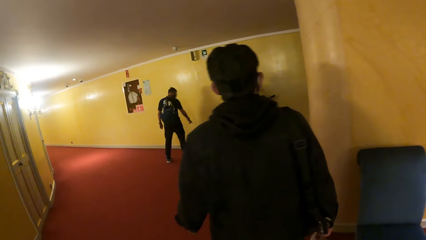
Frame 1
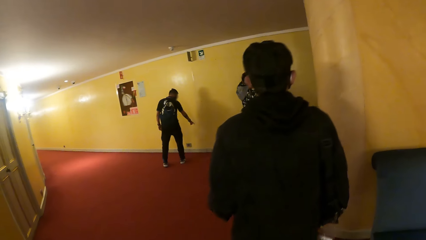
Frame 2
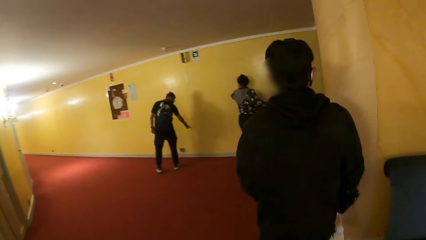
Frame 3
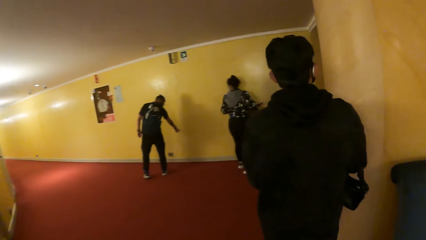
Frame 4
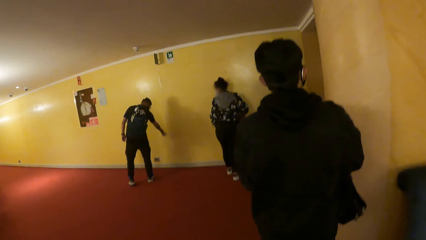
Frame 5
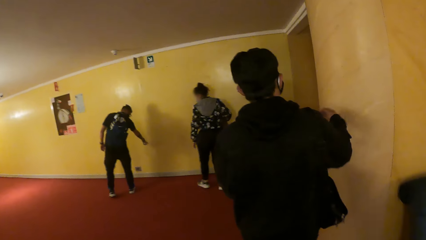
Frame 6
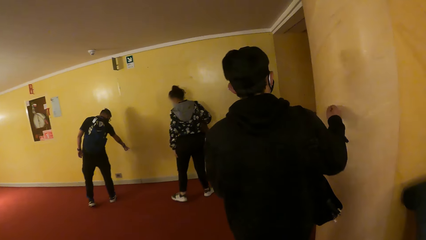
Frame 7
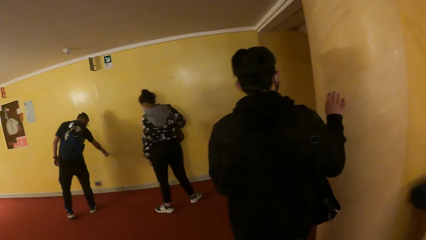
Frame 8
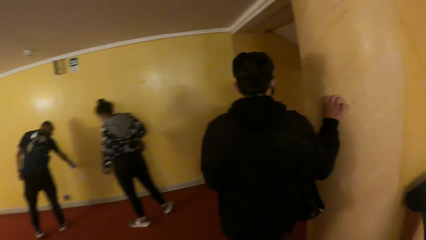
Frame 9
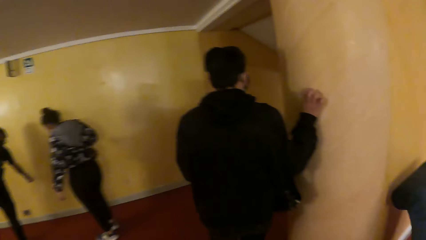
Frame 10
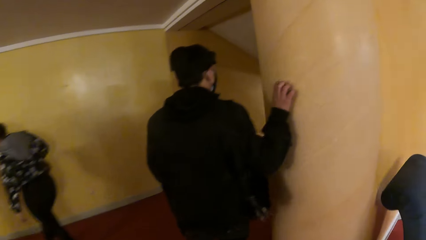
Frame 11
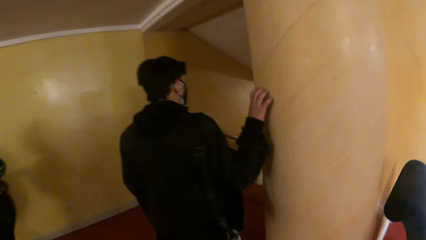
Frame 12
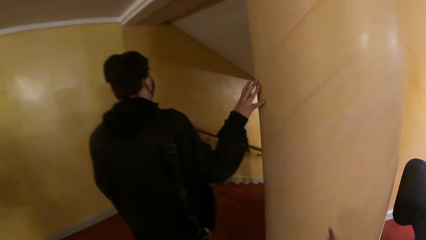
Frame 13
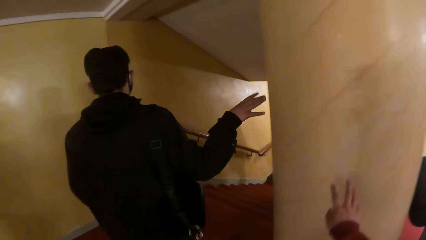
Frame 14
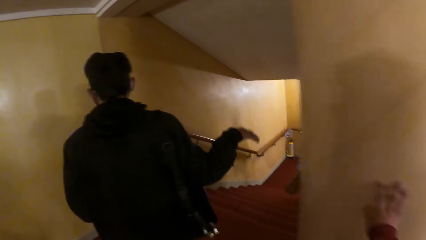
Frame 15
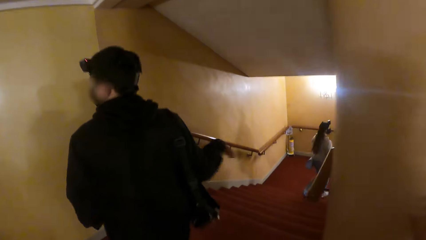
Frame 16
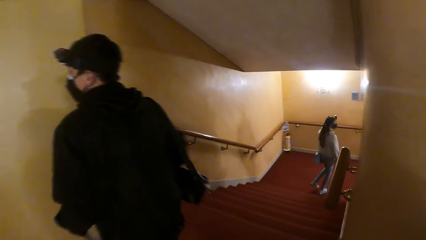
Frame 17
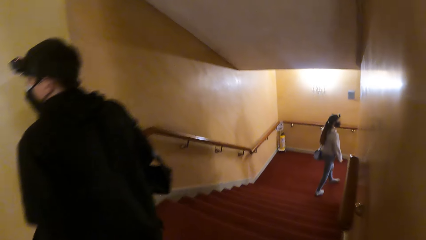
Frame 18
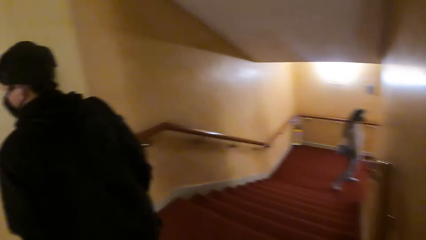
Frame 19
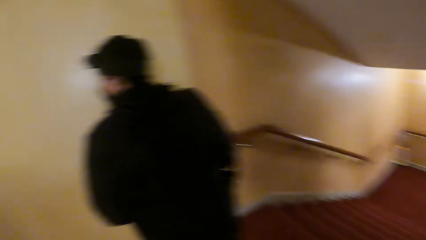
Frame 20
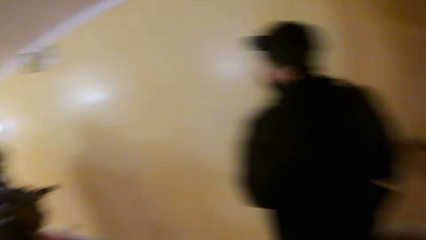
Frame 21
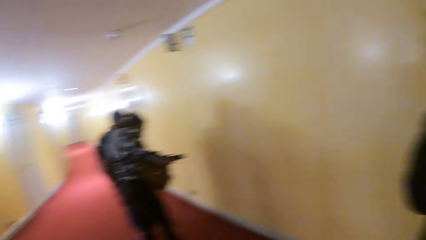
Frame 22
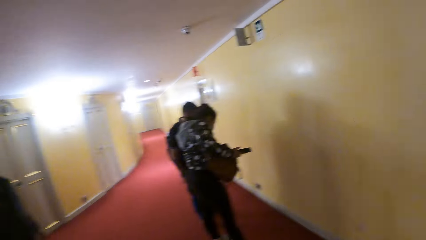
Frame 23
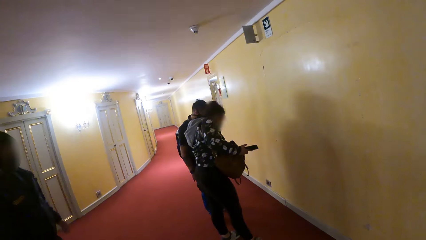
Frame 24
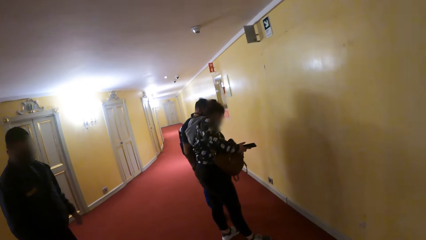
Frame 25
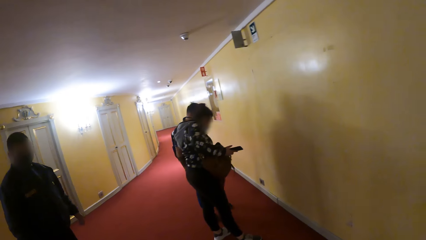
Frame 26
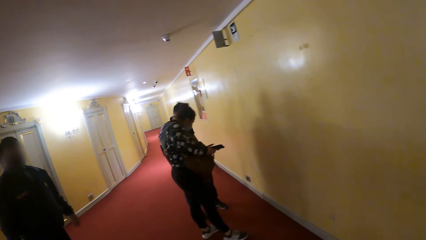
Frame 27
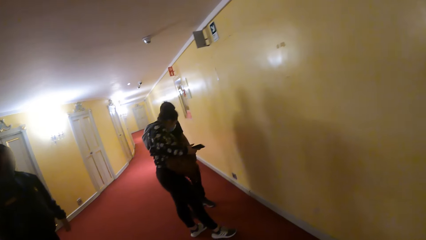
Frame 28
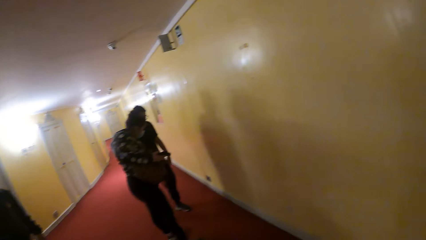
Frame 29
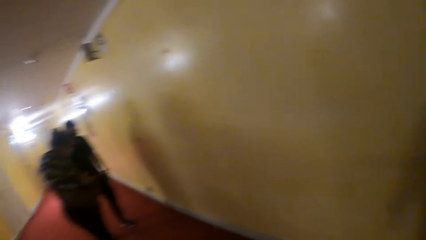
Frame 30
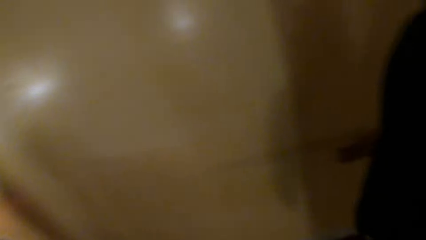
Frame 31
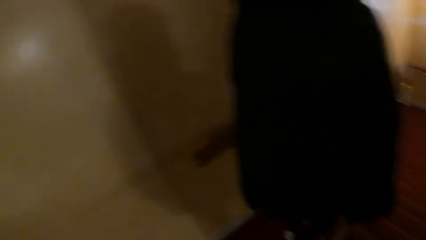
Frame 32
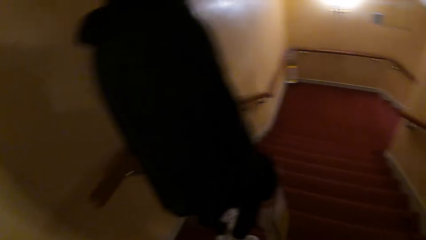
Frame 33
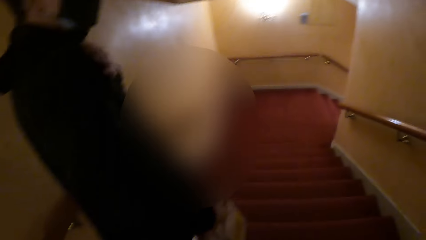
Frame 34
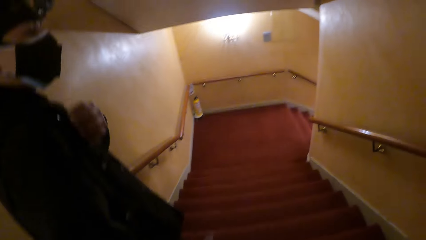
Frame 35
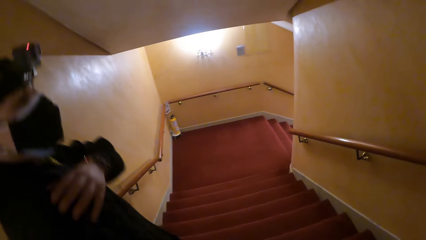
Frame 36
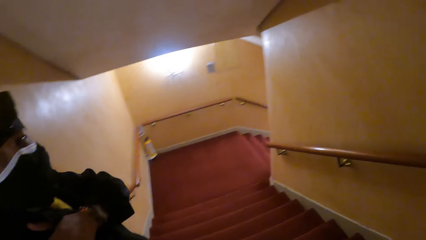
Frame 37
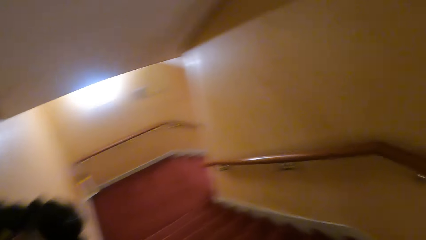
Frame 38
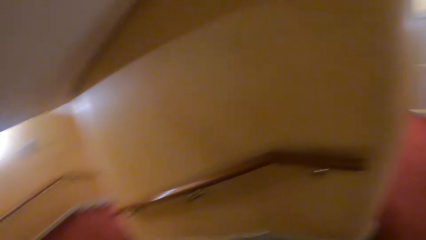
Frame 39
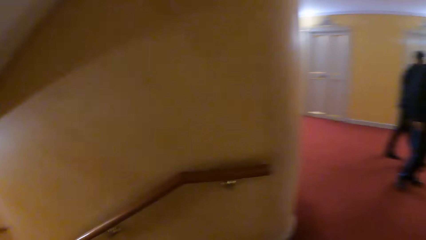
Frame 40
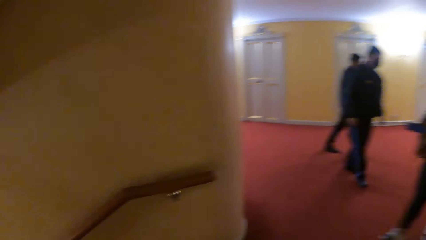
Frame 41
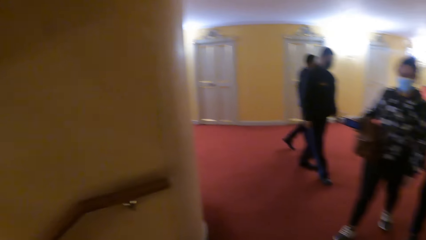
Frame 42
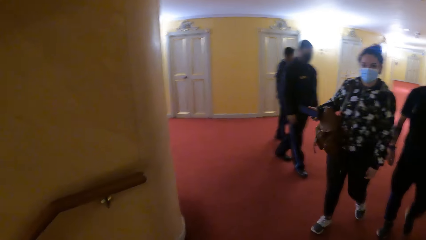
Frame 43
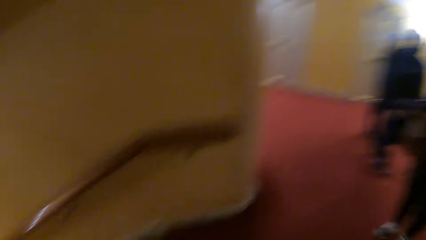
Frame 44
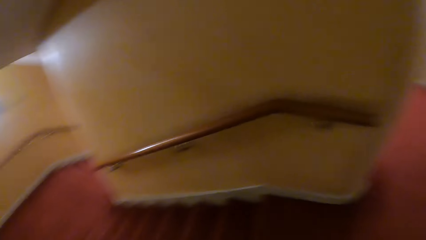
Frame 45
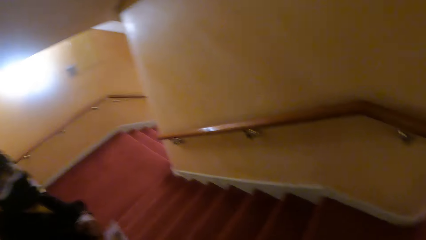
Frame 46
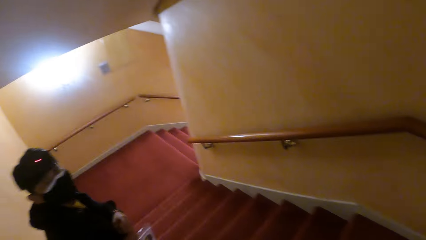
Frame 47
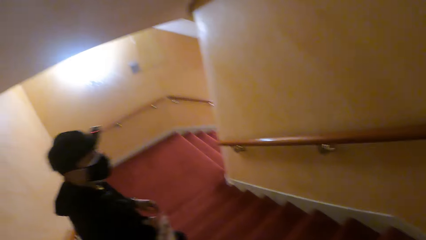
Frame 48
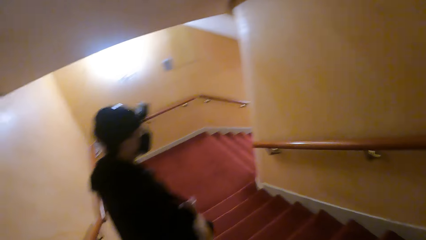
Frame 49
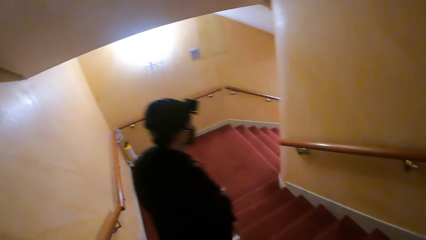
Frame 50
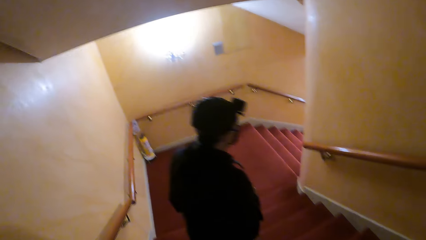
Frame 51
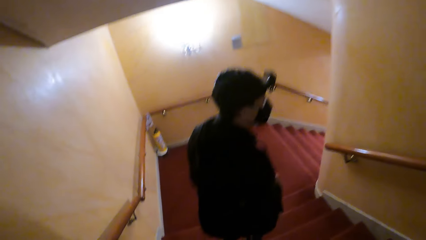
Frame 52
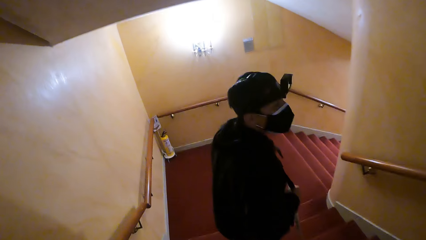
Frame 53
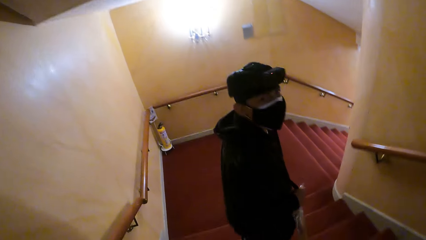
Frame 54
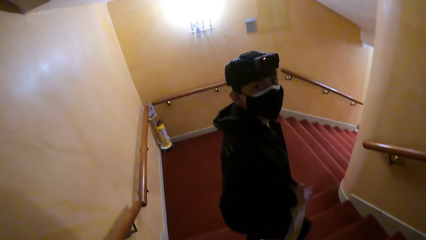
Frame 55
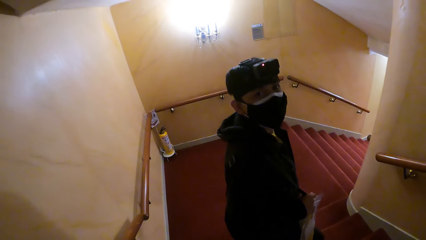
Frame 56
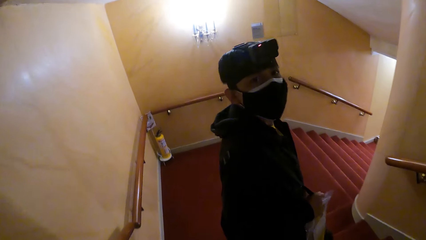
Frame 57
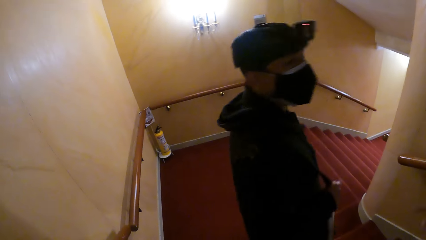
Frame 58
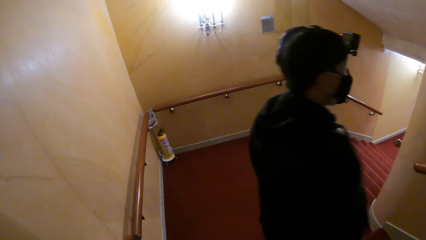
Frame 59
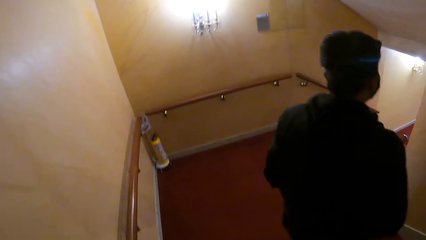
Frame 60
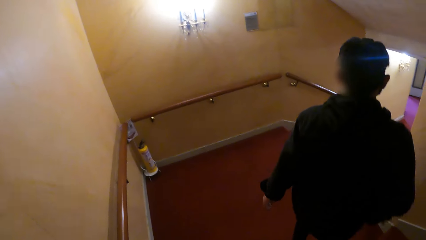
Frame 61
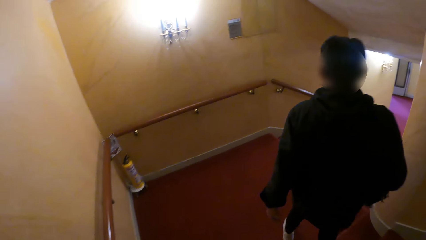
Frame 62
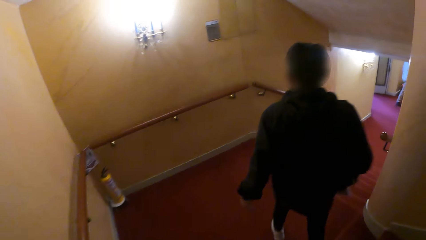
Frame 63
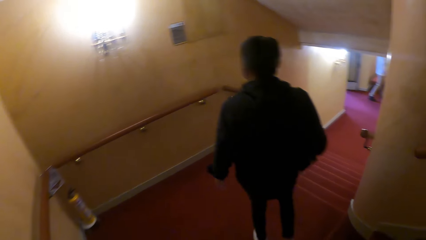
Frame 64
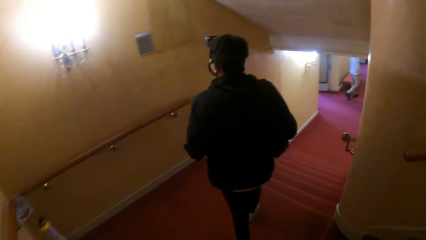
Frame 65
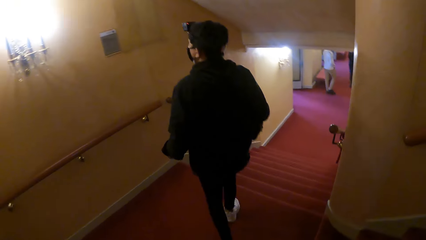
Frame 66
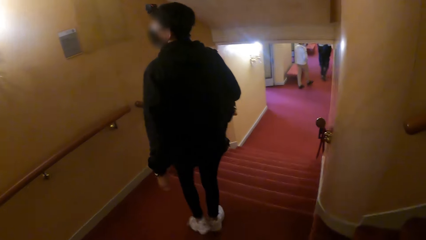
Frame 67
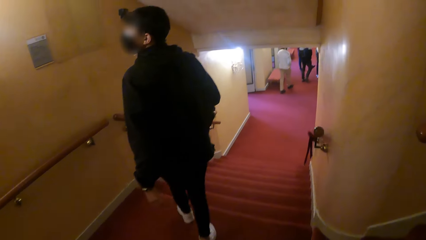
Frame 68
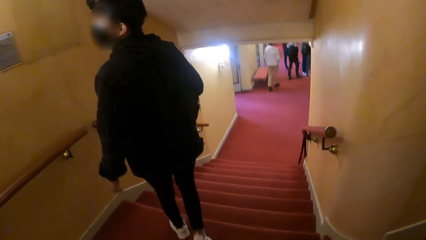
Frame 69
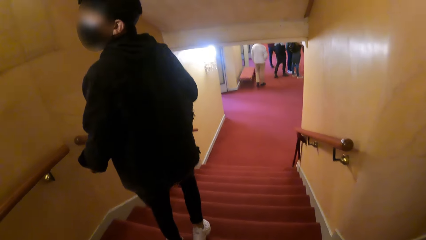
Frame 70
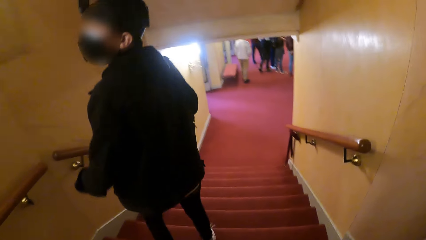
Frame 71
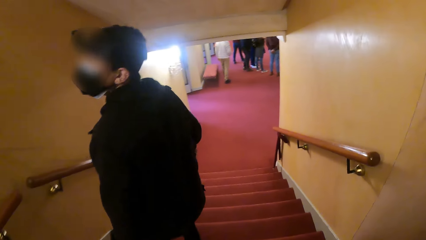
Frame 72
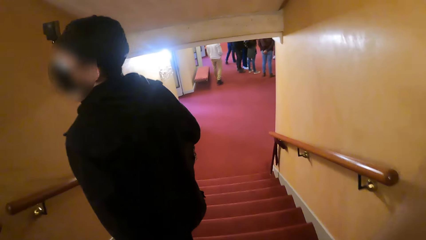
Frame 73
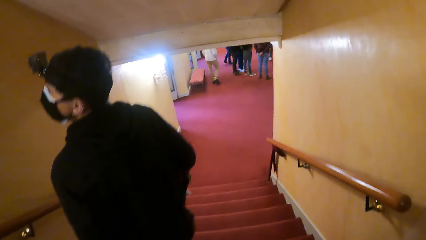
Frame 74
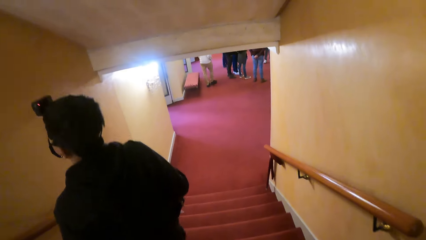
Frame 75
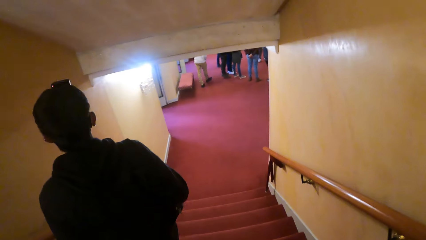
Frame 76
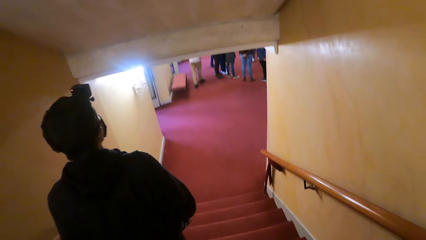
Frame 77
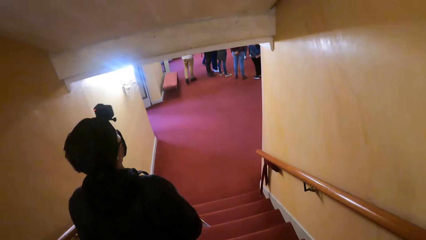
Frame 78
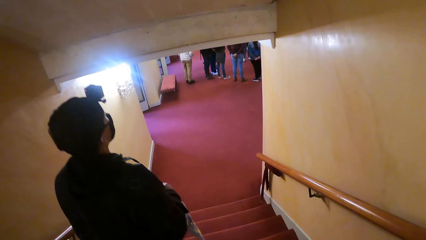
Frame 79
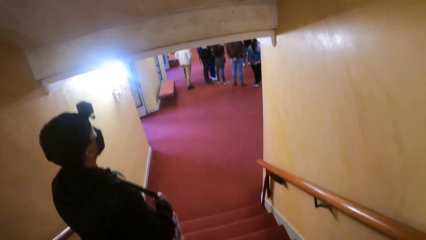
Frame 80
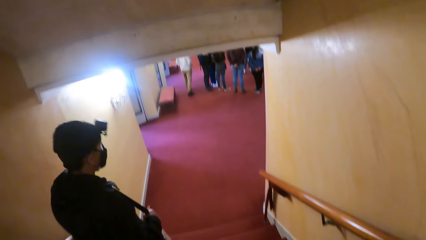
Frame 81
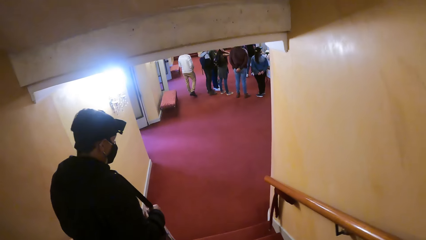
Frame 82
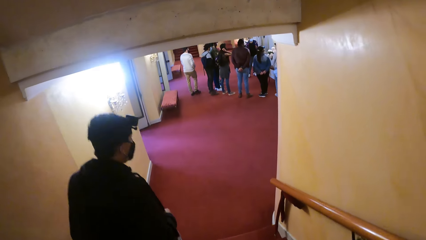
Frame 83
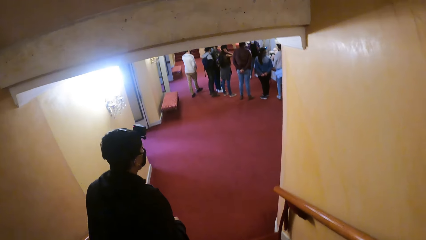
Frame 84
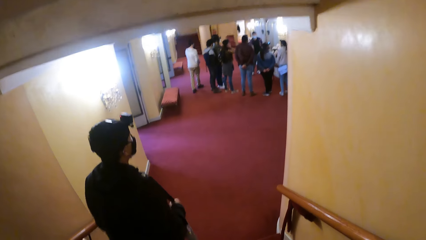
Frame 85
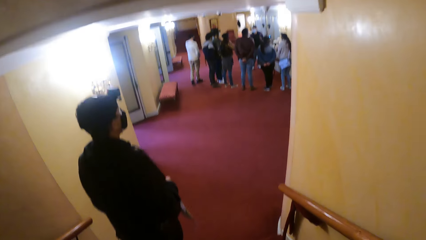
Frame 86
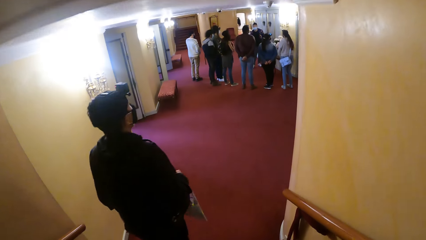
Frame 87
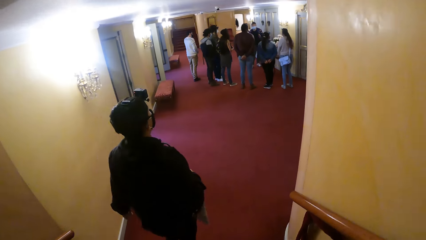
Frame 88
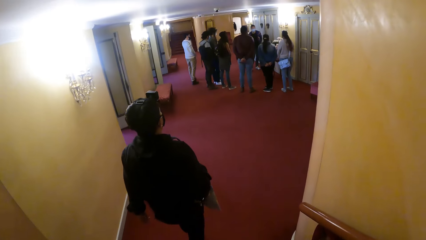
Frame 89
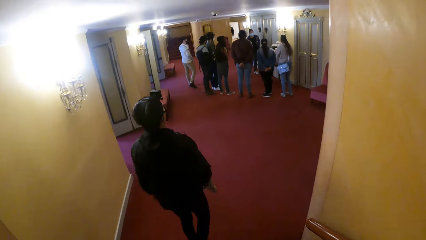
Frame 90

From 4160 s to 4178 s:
A man touches a wall. The camera wearer touches the wall. They look around. The man adjusts his cloth with his left hand. The camera wearer walks down stairs. The man walks down the stairs, looks around and walks down the stairs. The camera wearer walks down the stairs.
